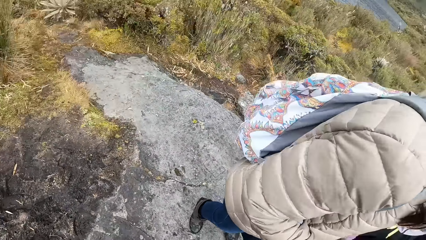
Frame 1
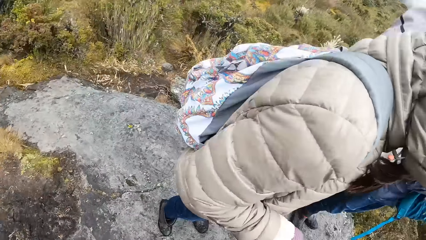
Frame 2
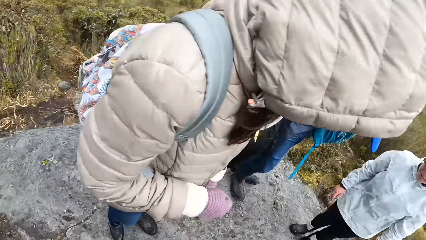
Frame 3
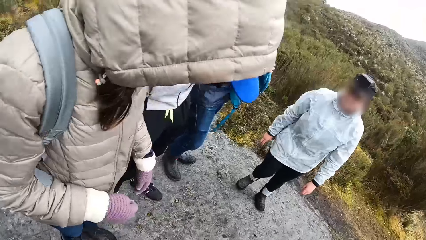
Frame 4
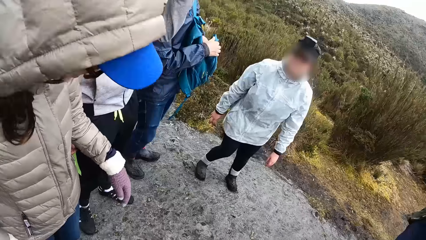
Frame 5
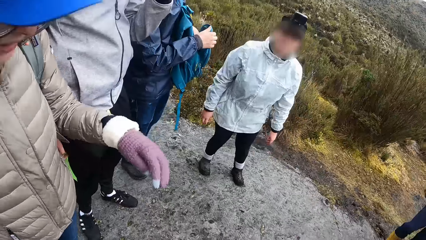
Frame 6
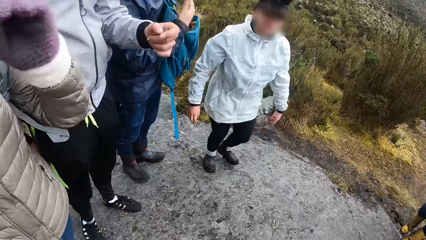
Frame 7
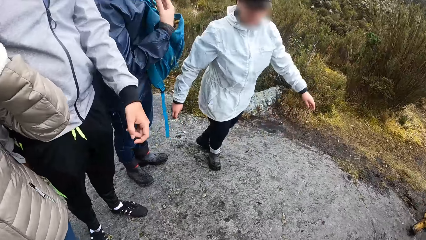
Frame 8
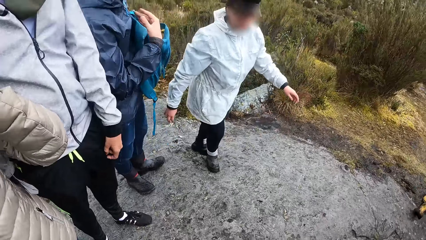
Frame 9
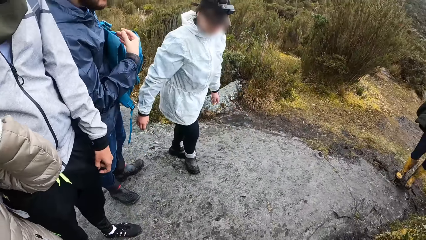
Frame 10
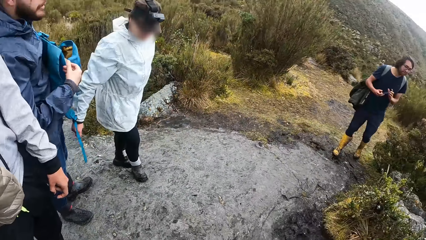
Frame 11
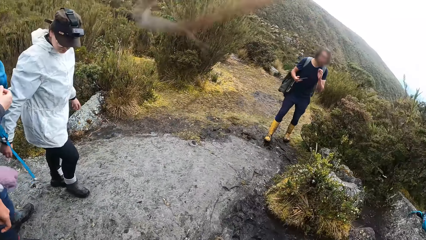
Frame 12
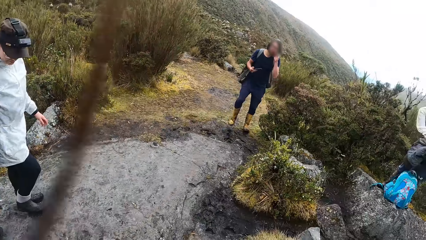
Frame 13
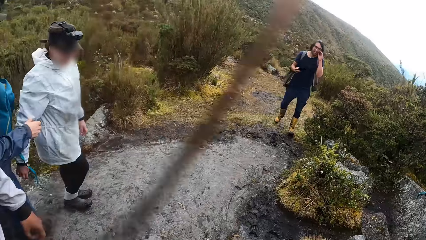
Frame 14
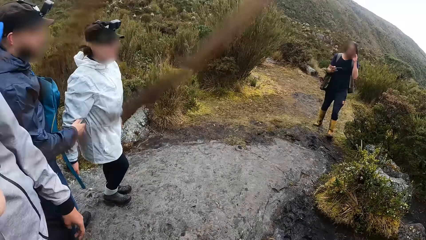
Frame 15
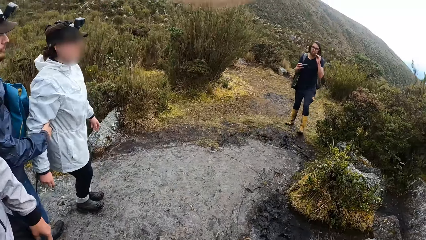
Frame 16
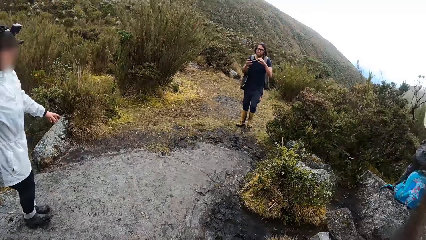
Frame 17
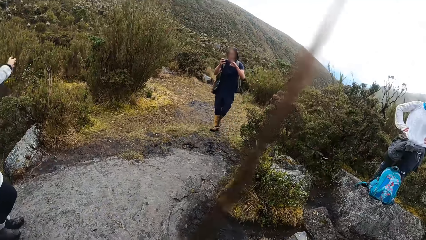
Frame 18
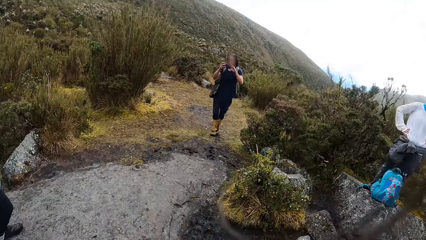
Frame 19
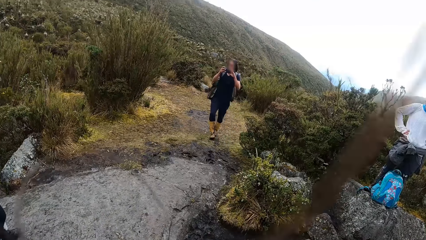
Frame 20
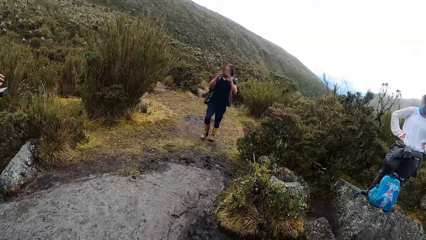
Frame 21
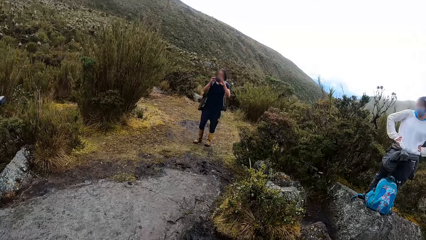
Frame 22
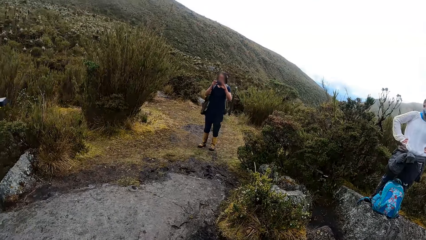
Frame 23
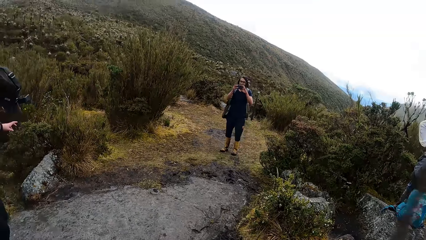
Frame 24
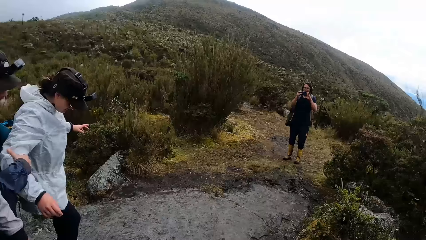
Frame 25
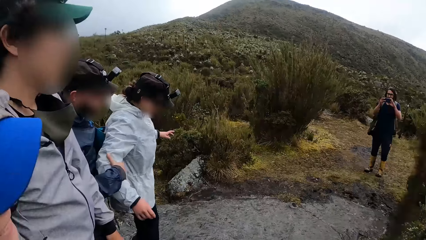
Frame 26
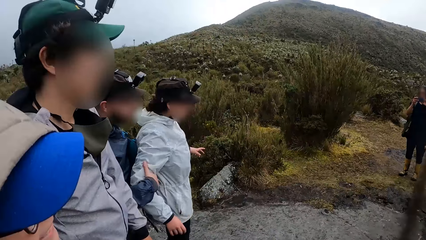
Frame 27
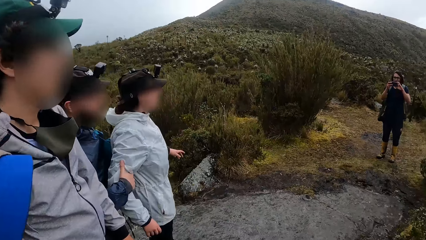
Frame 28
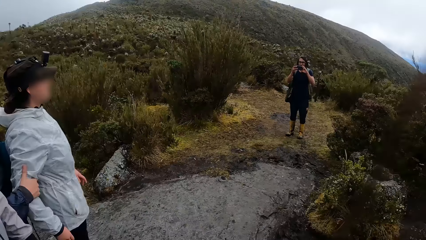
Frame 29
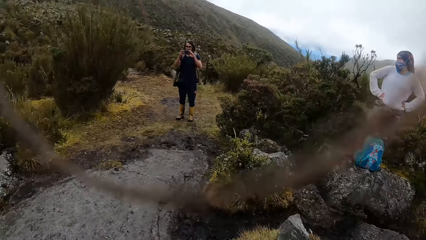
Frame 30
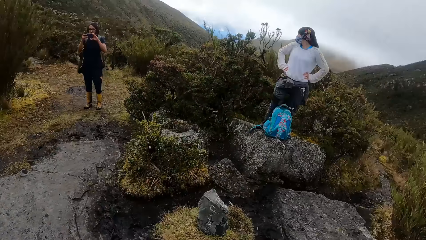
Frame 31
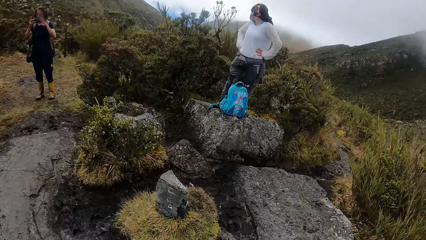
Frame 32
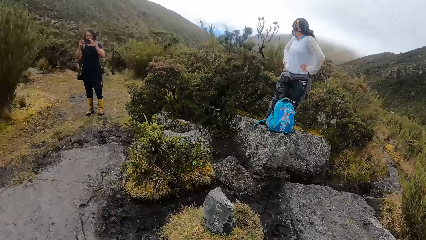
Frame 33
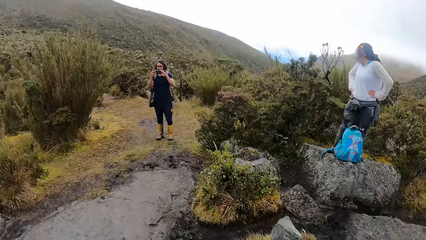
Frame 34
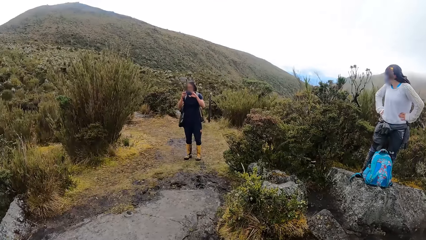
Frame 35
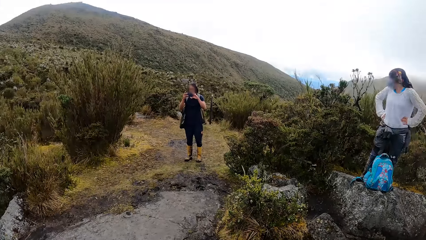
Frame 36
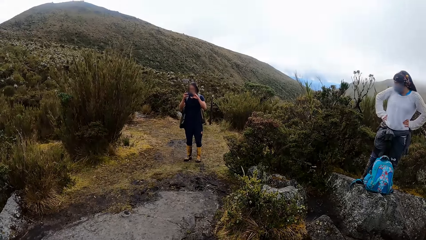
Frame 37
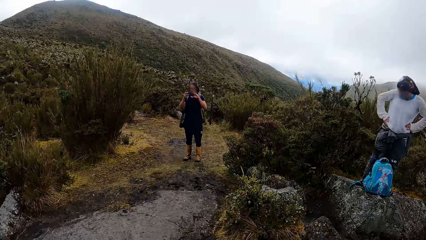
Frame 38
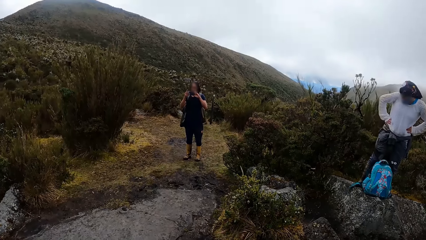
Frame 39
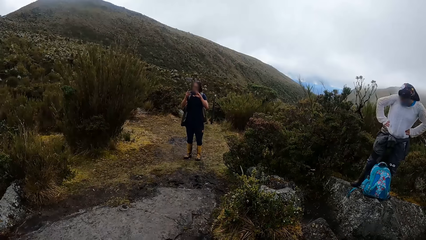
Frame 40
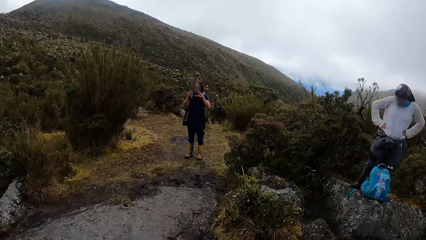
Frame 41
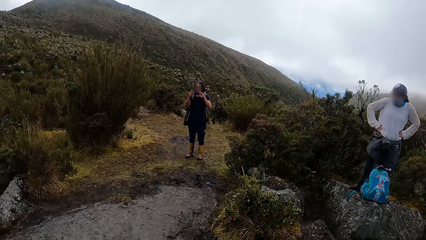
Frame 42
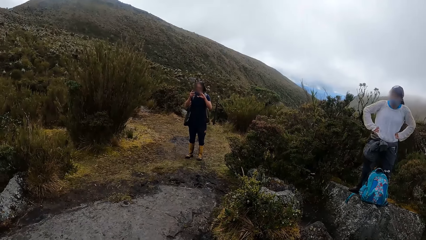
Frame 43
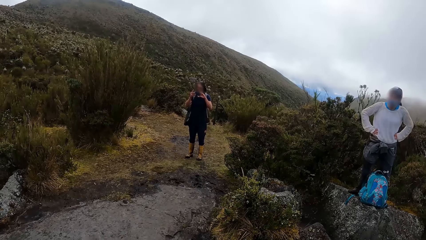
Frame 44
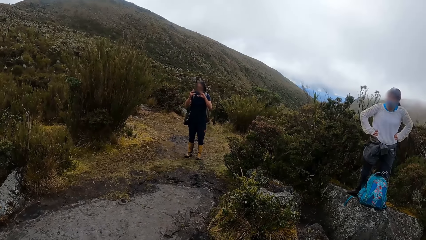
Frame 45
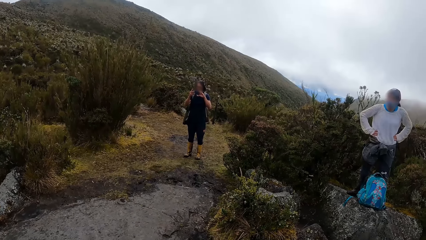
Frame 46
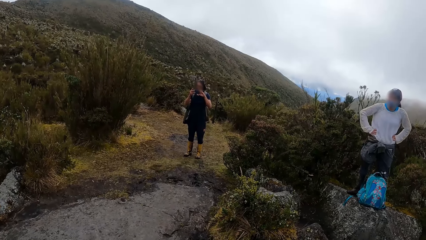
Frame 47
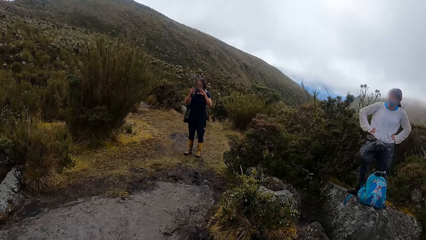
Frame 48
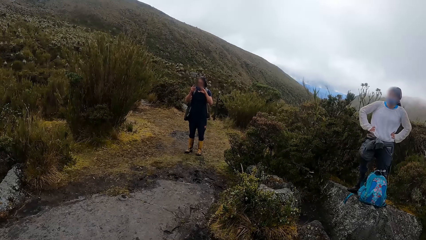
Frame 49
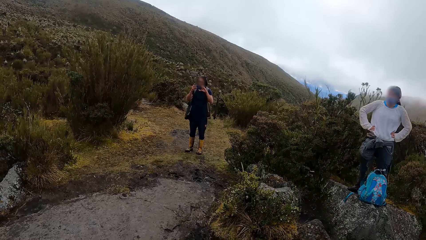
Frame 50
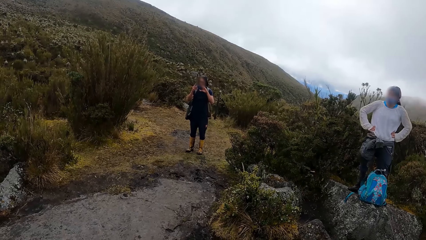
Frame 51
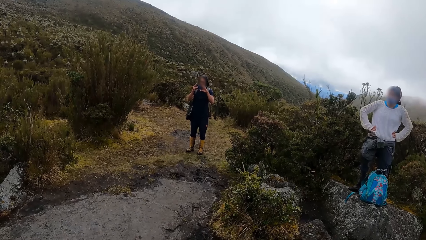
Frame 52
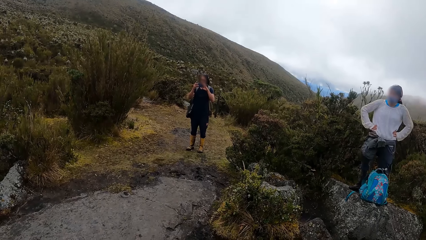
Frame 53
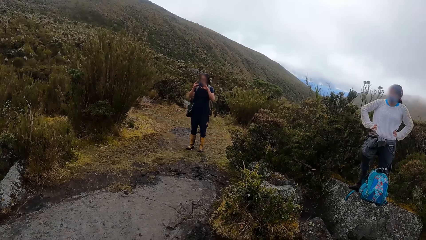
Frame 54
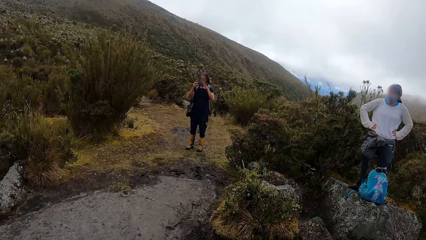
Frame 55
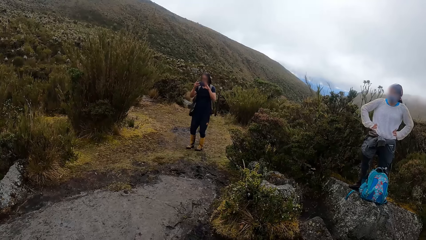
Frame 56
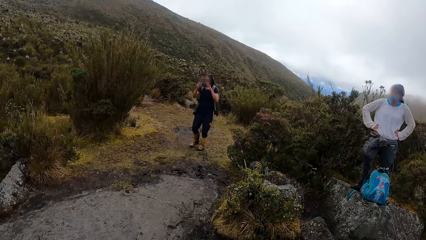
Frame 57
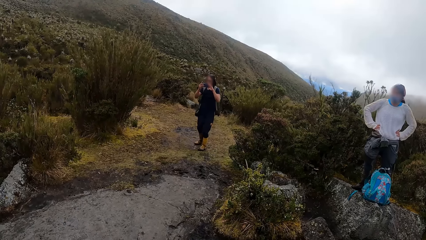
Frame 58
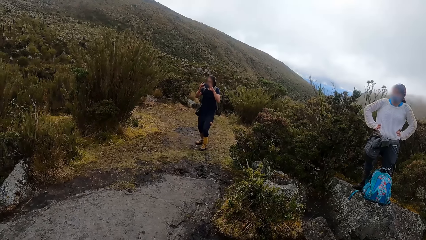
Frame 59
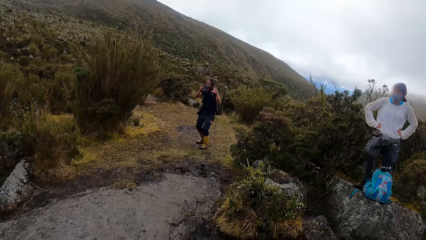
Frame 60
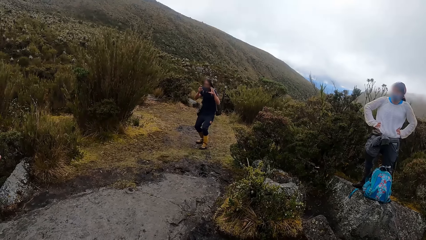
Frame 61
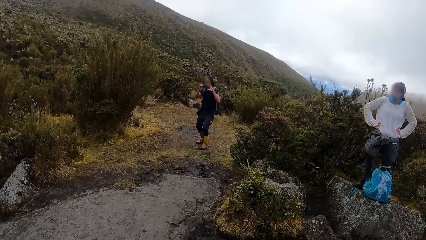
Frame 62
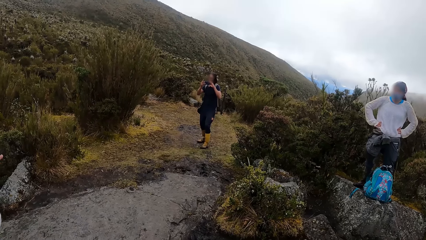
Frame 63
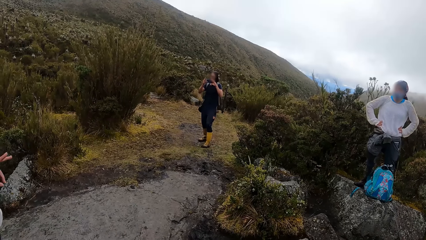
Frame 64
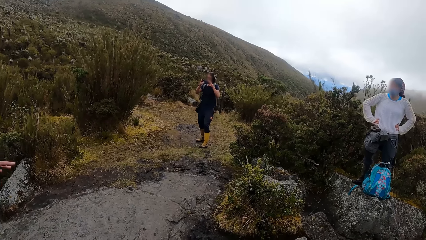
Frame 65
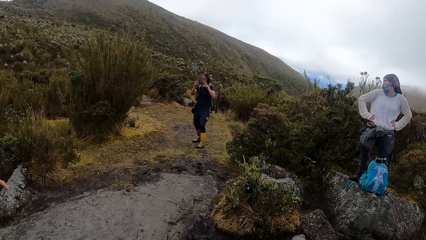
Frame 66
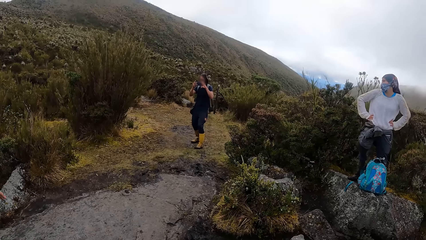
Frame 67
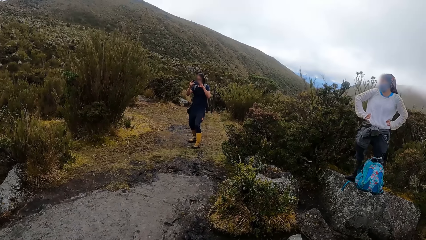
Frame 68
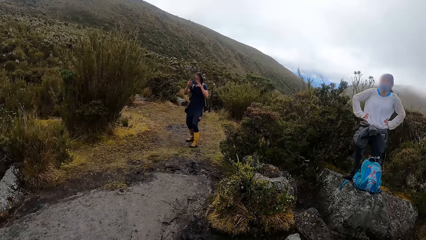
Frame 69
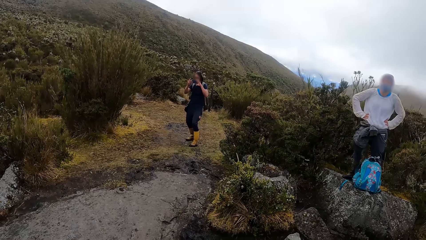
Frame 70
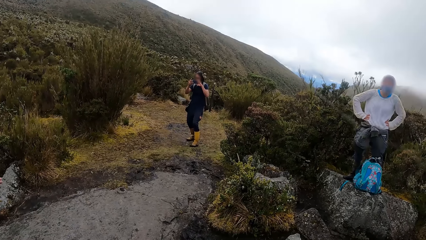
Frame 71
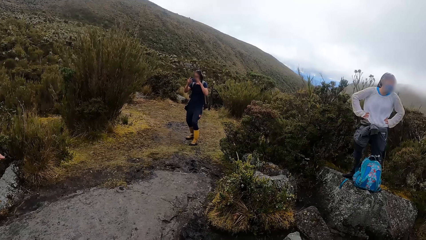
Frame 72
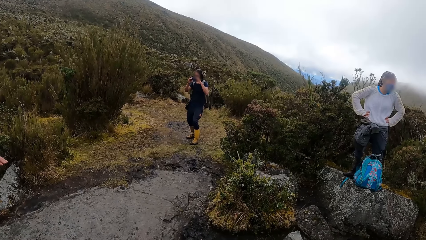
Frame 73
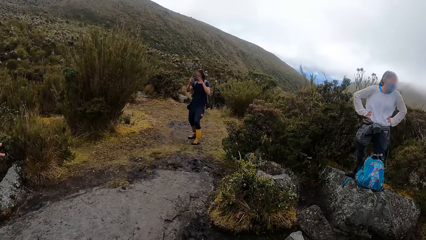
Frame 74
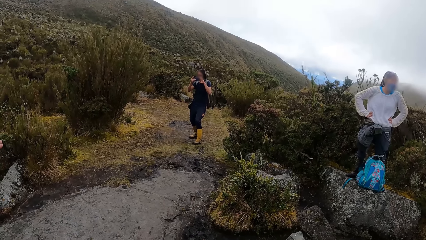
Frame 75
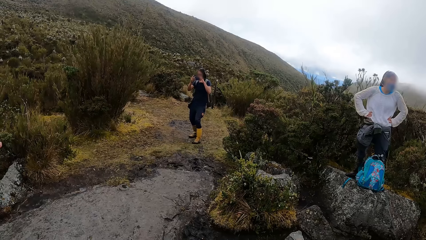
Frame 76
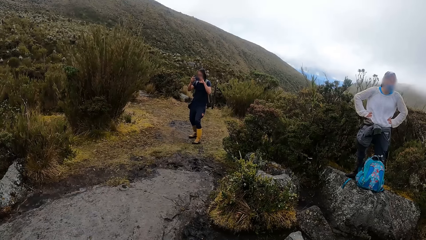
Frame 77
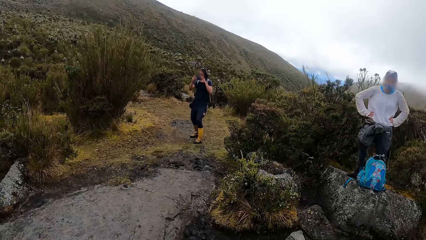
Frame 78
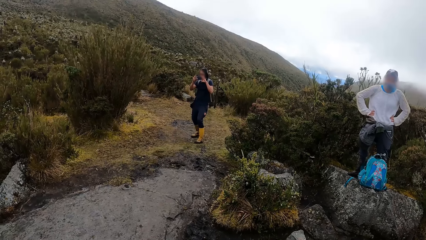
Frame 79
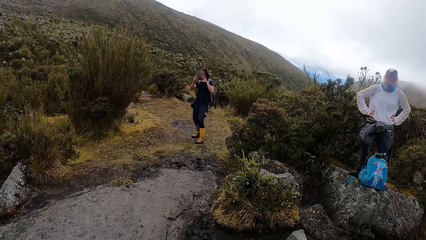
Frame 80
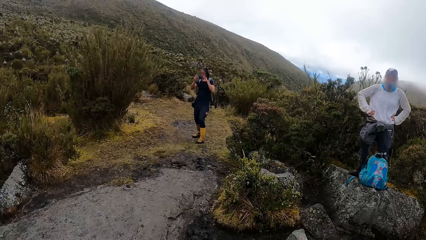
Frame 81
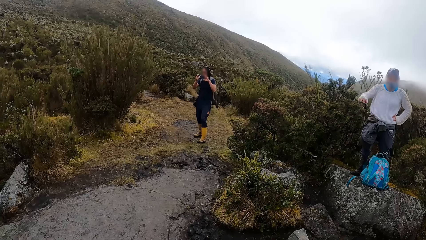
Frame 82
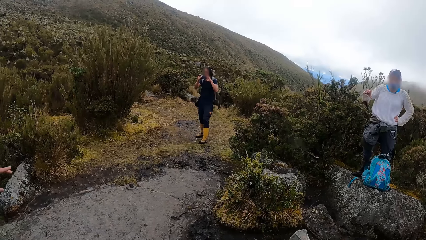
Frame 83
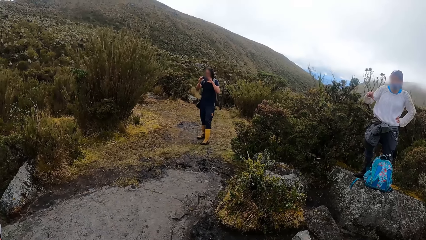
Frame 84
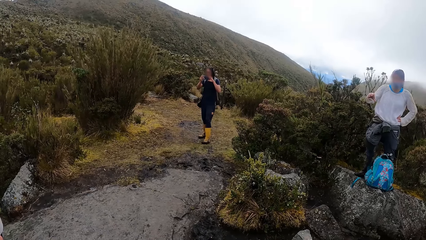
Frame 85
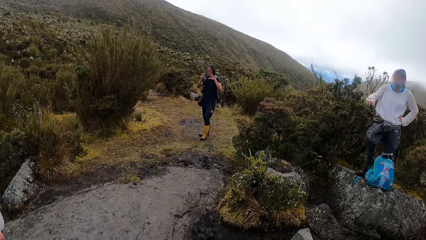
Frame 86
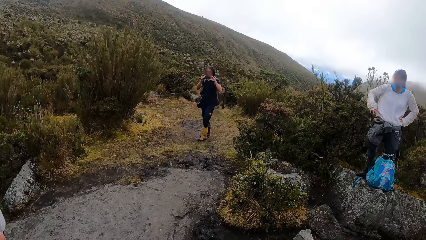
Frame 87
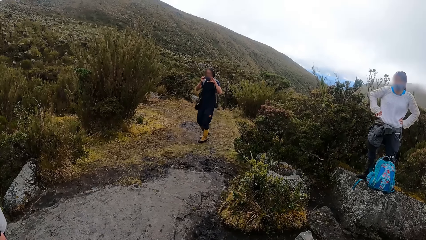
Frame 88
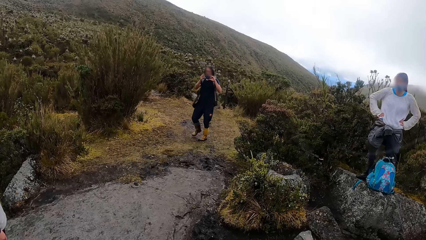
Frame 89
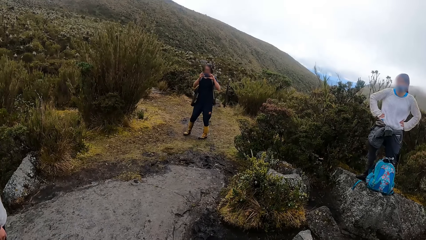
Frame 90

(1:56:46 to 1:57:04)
The camera wearer looks around the mountain. The man operates the phone with both hands. The camera wearer looks at the man. The man takes a picture.
